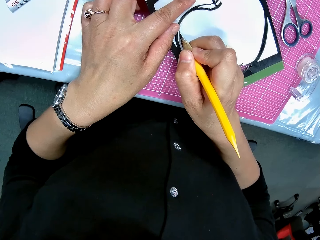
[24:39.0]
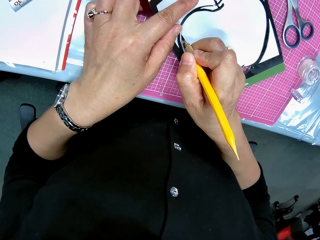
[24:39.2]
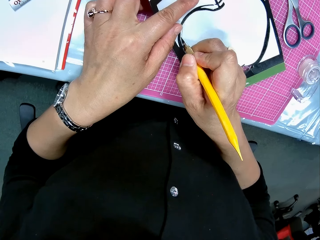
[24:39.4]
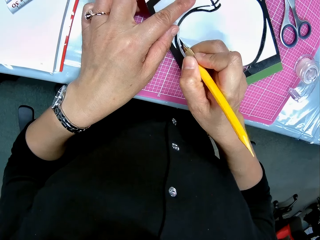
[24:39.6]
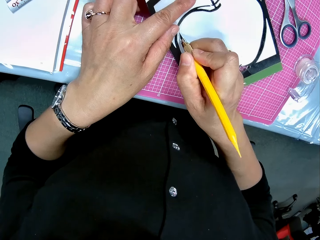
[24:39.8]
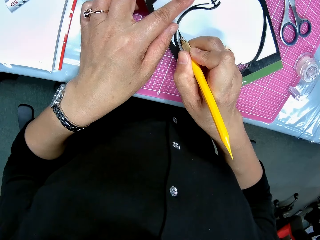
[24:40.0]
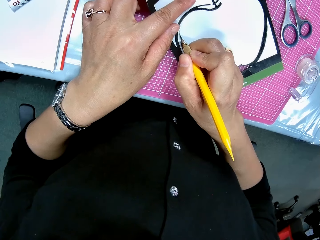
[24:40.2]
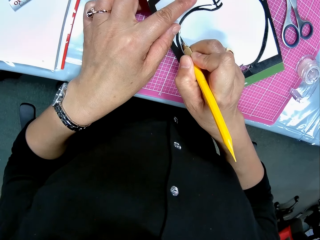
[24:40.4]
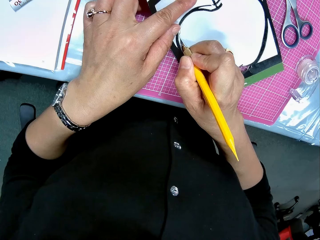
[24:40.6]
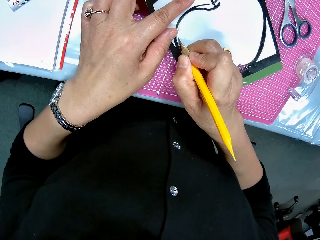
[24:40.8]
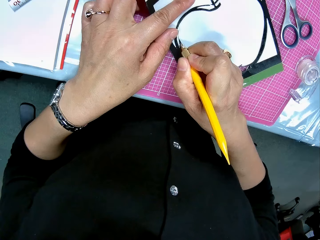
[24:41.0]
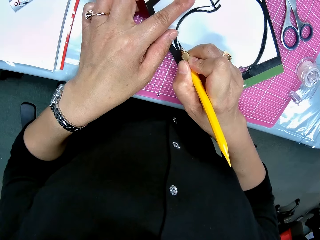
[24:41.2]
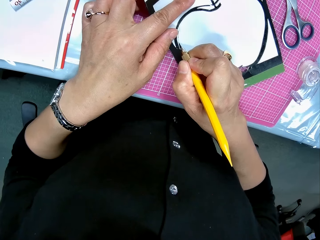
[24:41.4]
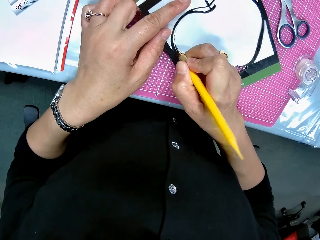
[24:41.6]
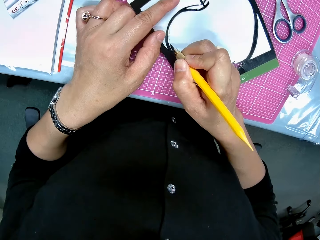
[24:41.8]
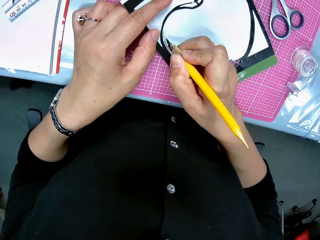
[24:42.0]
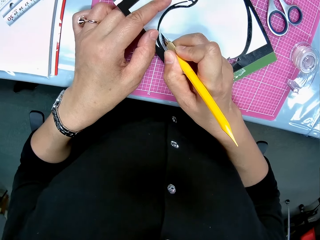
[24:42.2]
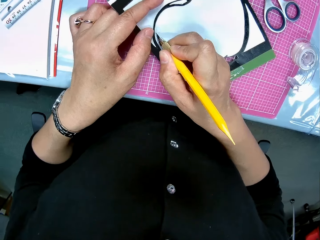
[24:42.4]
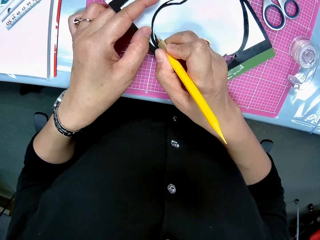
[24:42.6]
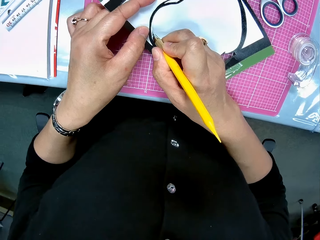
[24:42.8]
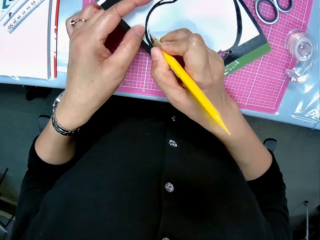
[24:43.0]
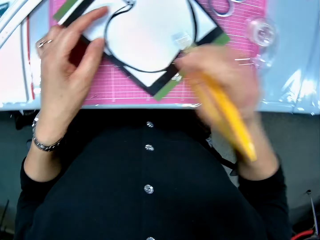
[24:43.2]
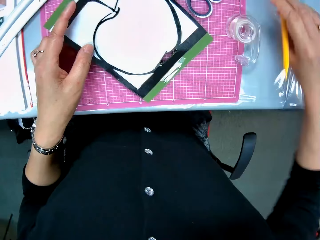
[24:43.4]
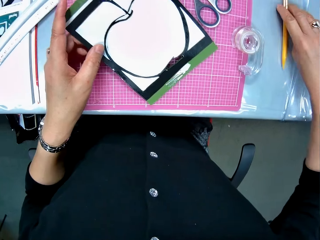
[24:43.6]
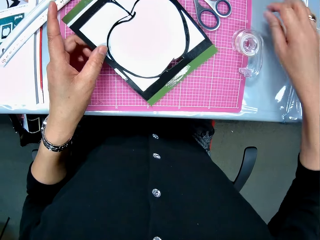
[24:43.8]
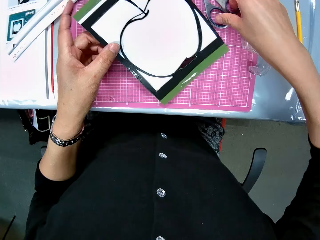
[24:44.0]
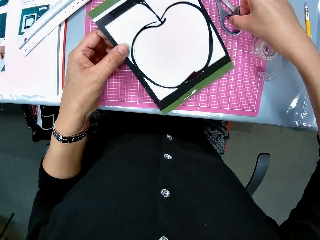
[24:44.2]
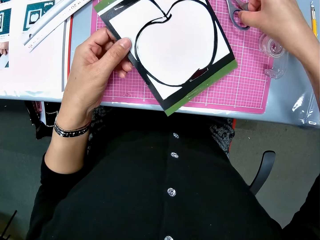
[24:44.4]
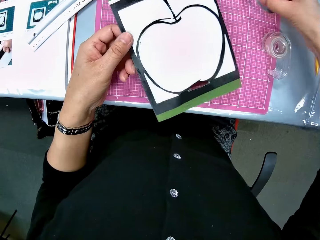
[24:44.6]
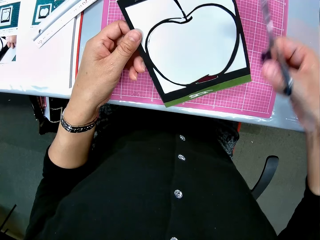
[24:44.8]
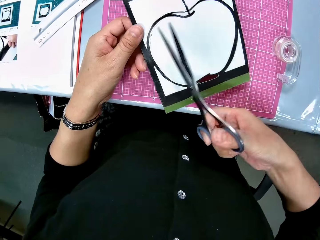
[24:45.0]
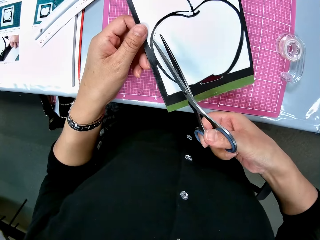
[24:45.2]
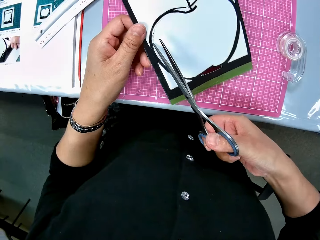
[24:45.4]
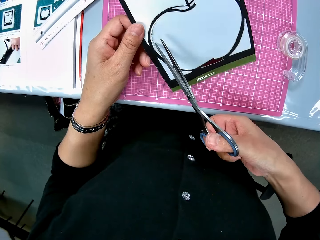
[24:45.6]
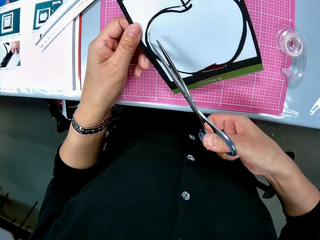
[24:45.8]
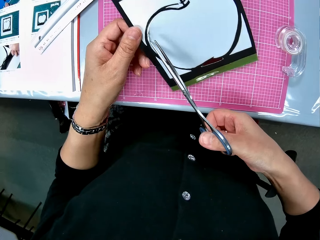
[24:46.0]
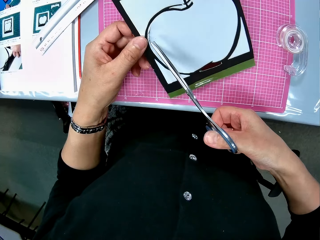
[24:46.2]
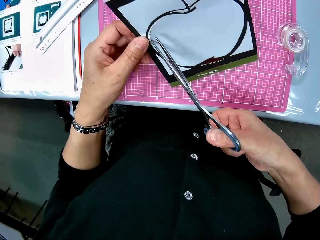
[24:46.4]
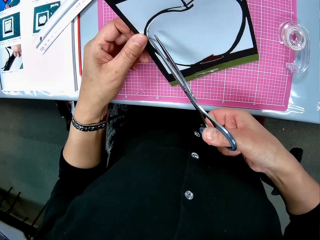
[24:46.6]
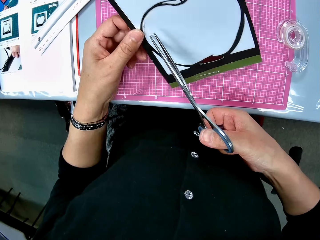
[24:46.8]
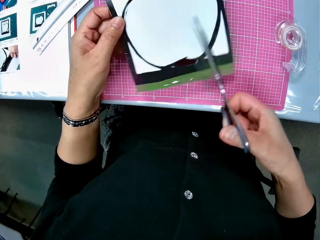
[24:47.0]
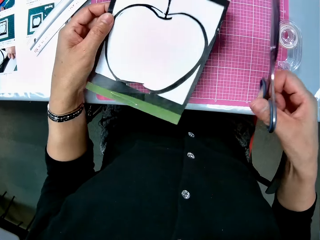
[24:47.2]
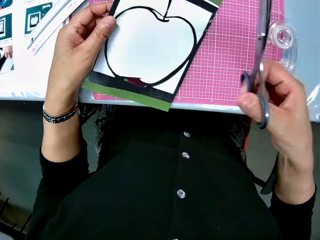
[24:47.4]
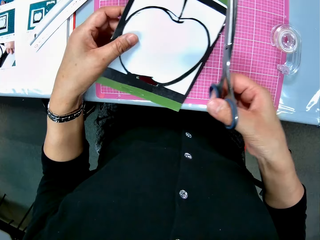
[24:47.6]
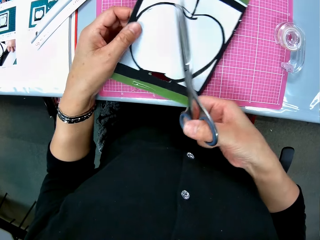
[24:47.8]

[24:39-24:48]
The camera wearer cuts the white cardboard with the craft knife in her right hand. She drops the craft knife on the table. She picks up the scissors from the table. She cuts the card.

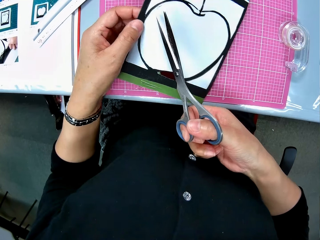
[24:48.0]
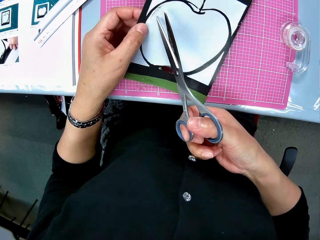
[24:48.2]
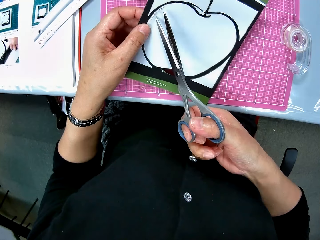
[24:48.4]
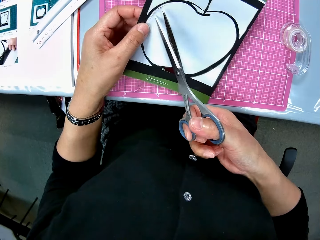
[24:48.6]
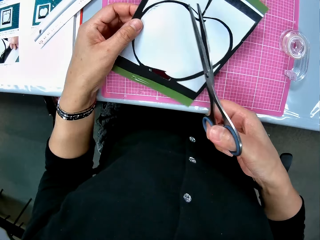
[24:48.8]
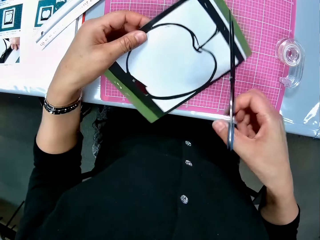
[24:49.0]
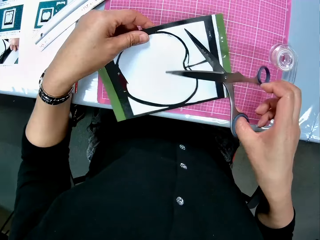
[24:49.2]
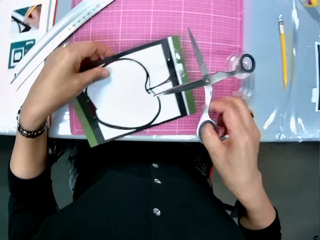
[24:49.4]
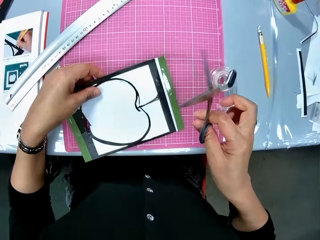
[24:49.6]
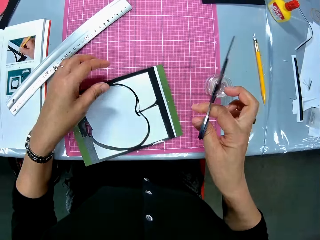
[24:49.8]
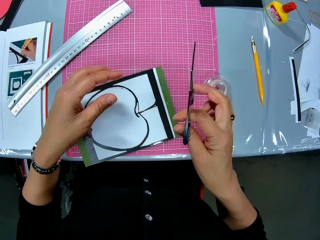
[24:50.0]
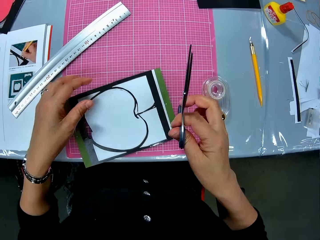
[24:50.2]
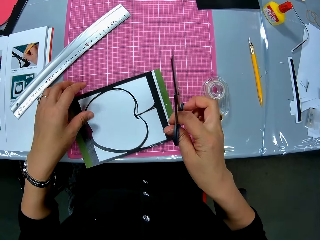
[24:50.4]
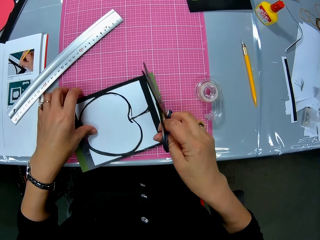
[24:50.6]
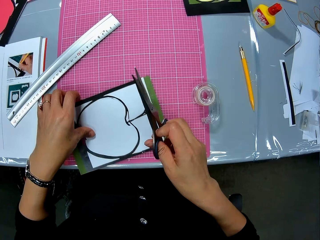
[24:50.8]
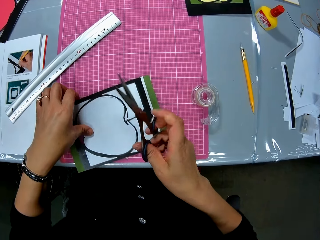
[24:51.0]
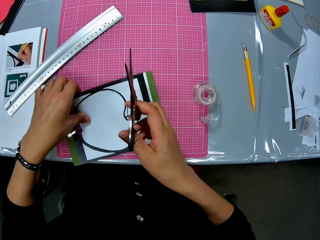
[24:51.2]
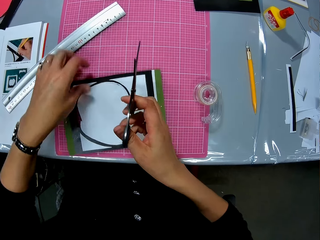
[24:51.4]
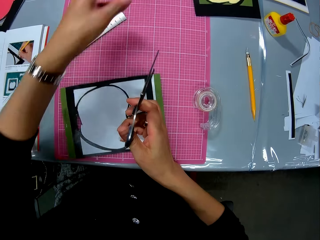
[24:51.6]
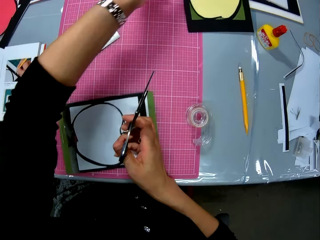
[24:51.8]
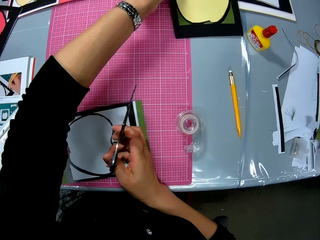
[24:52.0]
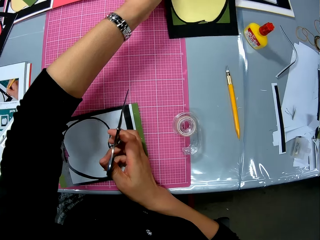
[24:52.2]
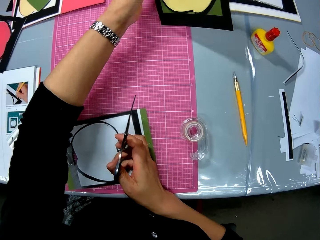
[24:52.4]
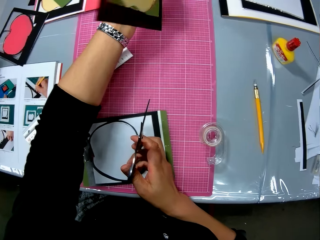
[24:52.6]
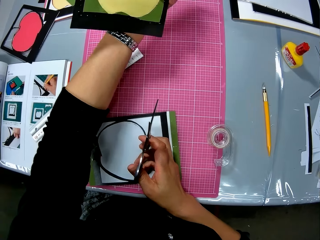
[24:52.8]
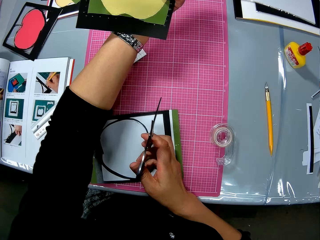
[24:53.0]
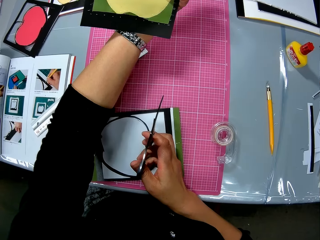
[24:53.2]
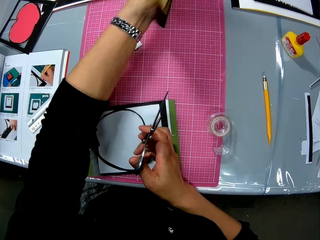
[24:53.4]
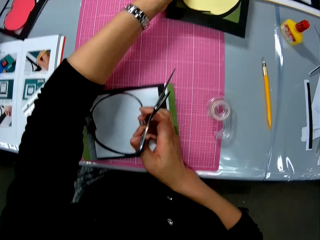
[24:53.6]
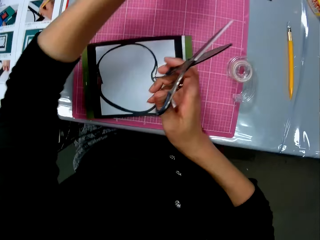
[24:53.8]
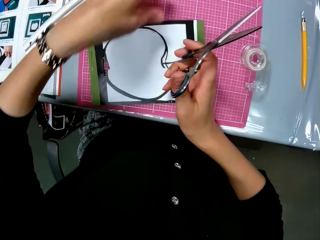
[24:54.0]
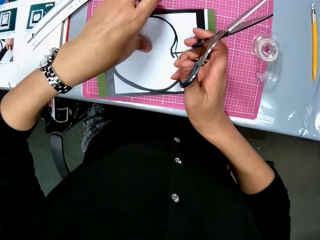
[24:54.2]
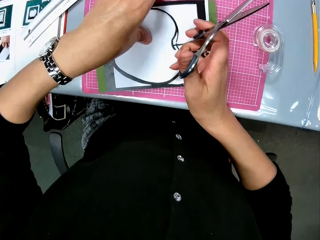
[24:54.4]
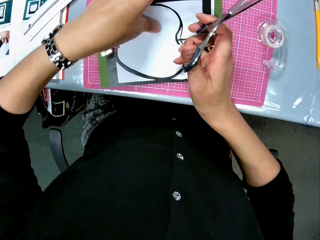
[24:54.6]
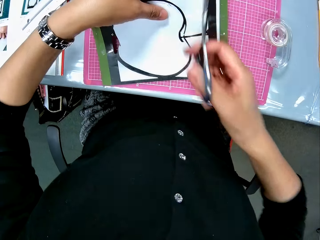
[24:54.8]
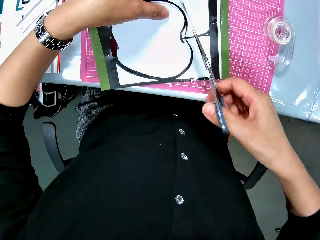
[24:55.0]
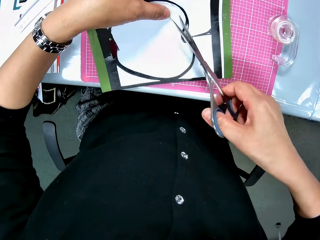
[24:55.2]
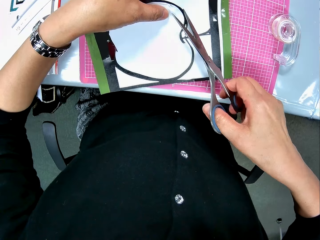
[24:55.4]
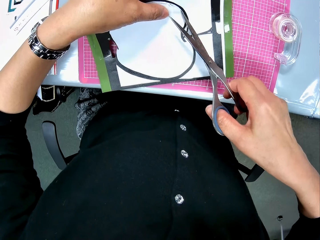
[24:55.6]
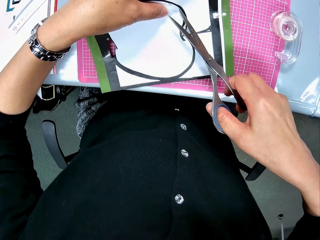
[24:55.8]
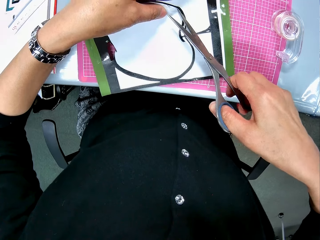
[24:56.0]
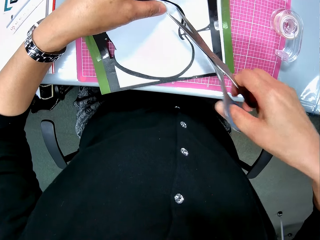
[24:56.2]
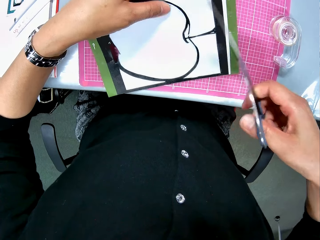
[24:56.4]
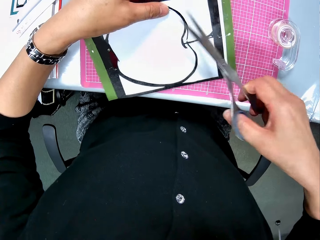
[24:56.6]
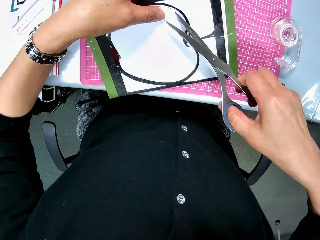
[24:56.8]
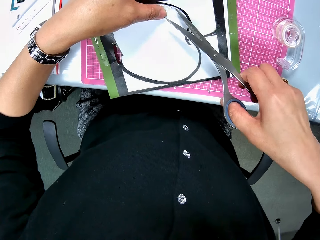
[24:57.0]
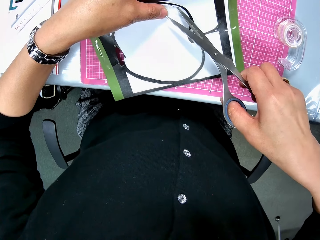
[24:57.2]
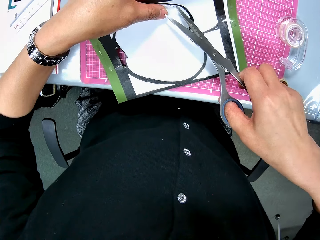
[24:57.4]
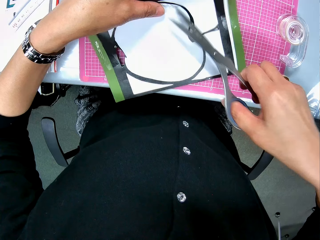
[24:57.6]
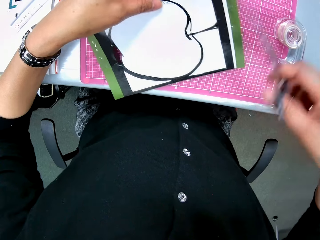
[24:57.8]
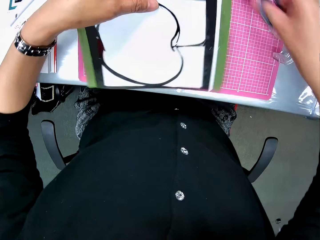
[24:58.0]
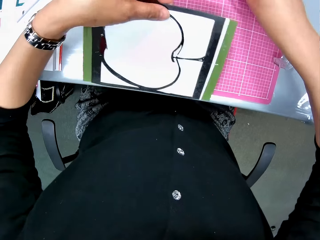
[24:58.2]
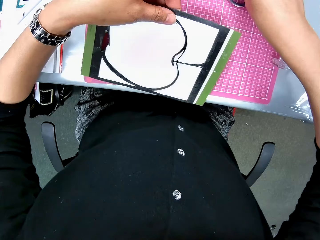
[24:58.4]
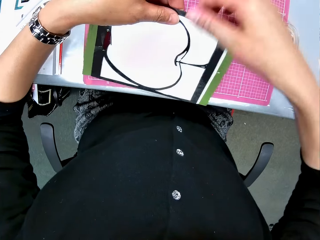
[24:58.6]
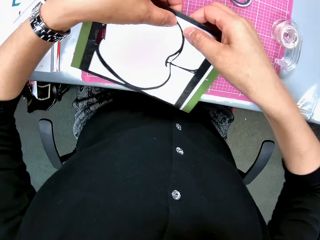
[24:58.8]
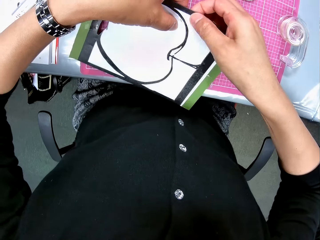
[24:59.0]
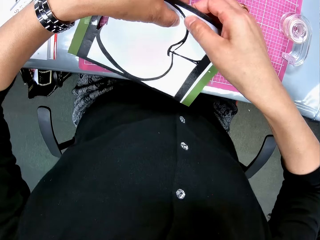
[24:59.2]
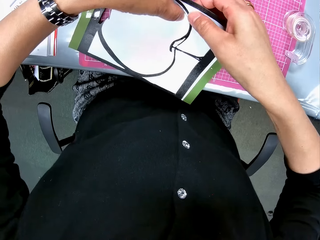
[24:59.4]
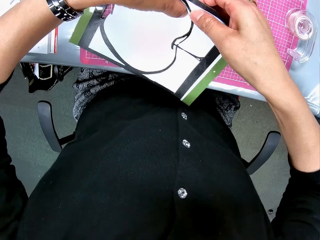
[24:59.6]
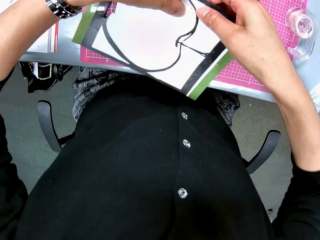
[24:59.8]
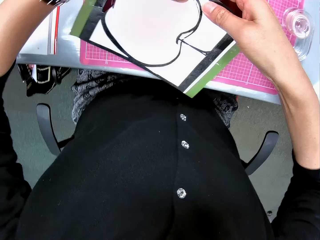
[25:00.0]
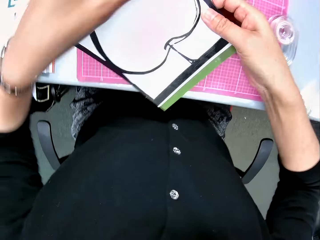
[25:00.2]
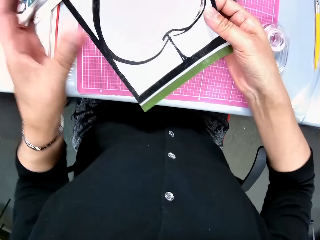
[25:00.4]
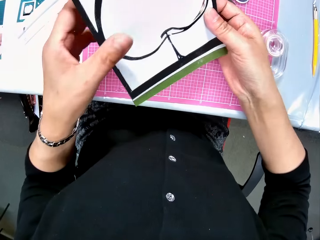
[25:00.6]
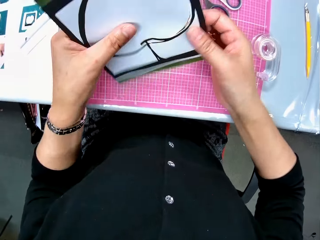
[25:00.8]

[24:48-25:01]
The camera wearer adjusts the white cardboard. She adjusts the scissors. She places the white cardboard on the table. She picks up the yellow cardboard from the table and turns the yellow cardboard. She looks at the card. She drops the yellow cardboard on the table. She holds the card. She cuts the card. She touches the white cardboard with the scissors in her right hand. She drops the scissors on the table. She peels the cut piece of the card. She cuts out a part of the white cardboard with her hands.
